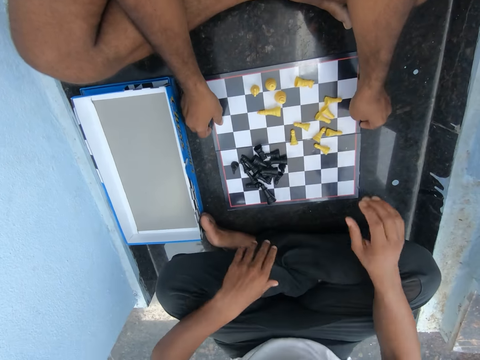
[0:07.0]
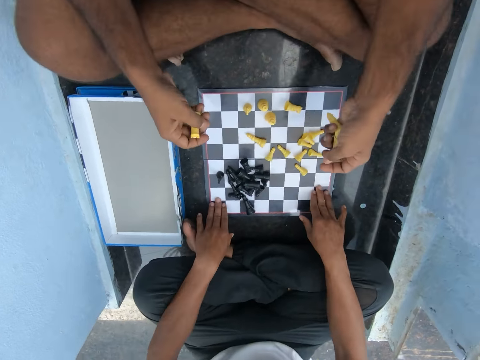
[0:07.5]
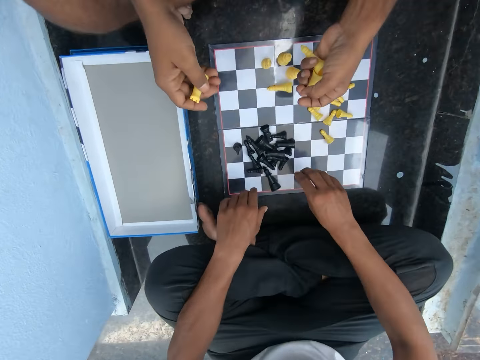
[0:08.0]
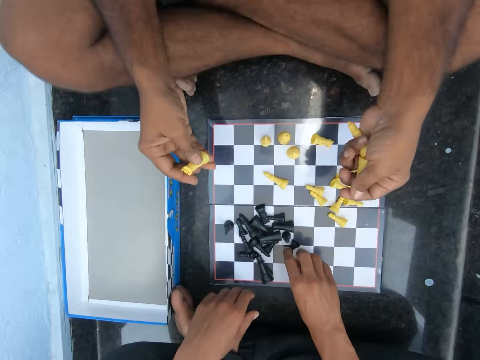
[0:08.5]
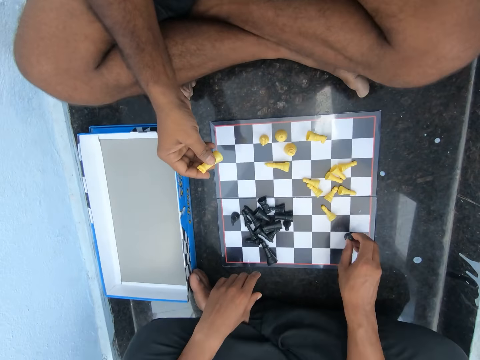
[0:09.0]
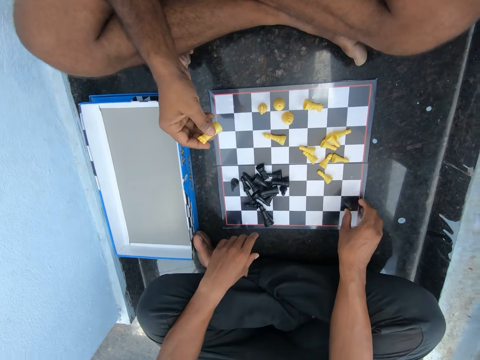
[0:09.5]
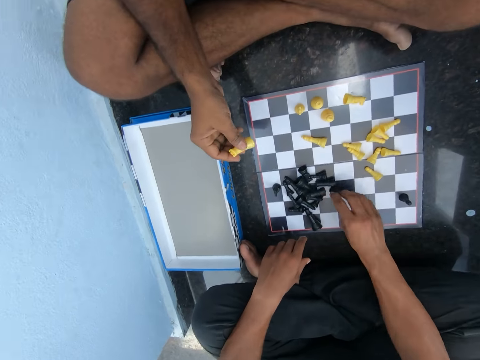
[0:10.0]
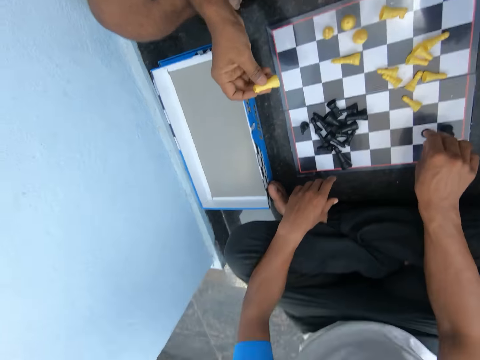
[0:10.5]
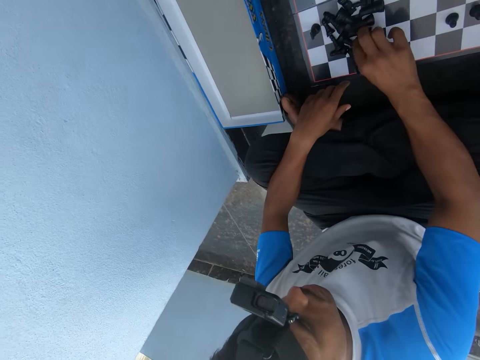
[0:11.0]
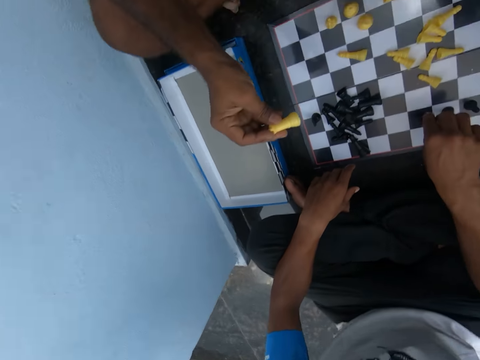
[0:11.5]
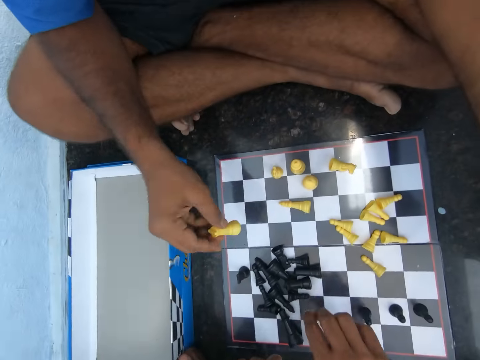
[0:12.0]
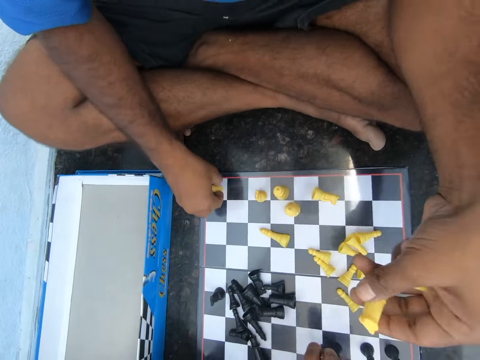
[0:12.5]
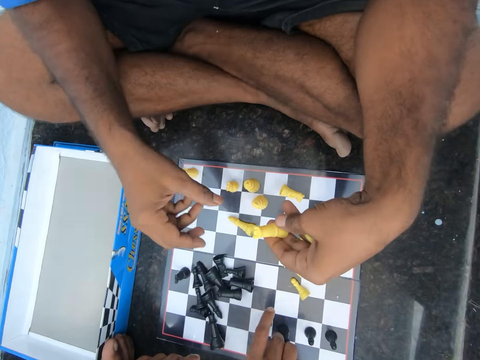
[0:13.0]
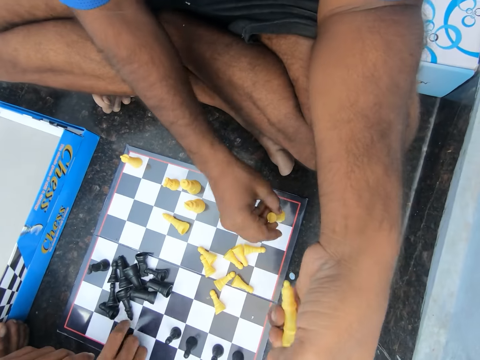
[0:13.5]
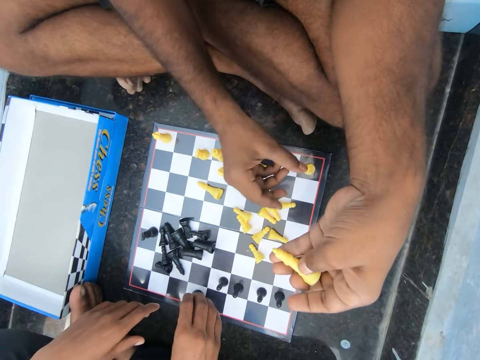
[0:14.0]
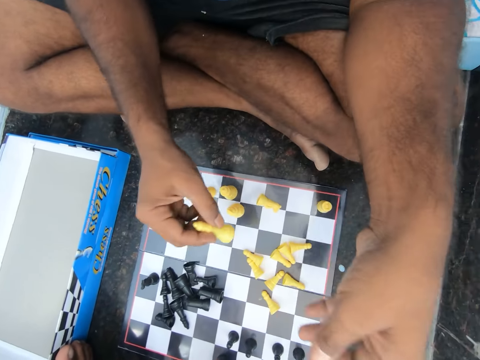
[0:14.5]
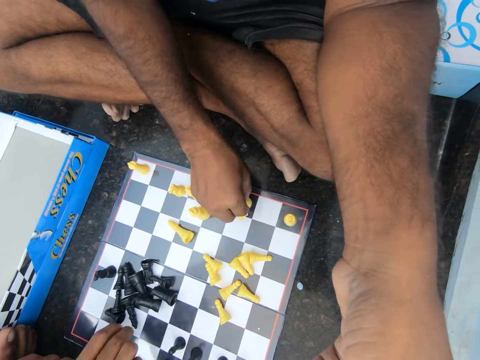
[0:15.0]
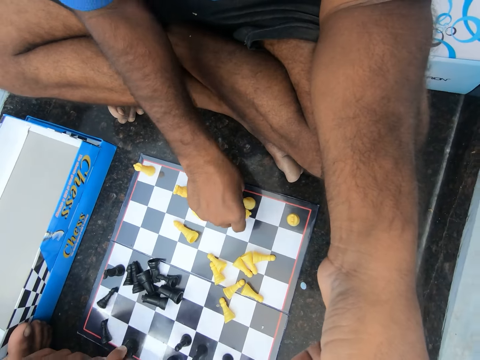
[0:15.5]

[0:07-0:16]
A man adjusts the chess board. Another man touches the board, arranges the black pawns on the chess board, and picks chess pieces. The first man arranges pieces on the board.

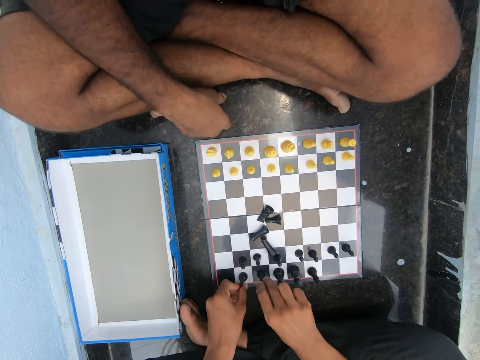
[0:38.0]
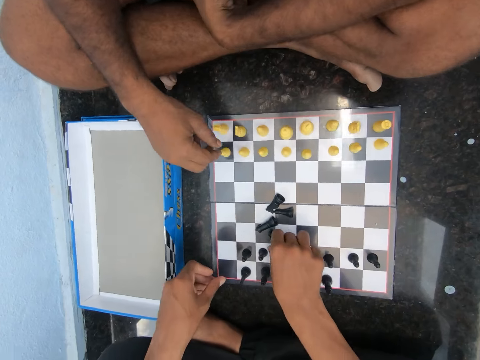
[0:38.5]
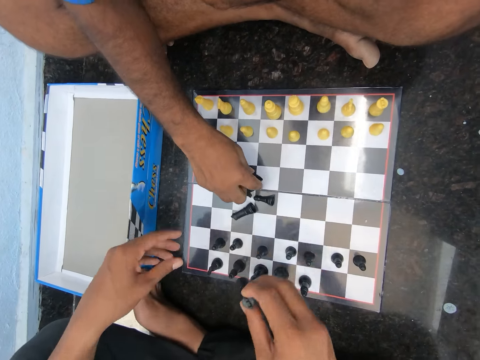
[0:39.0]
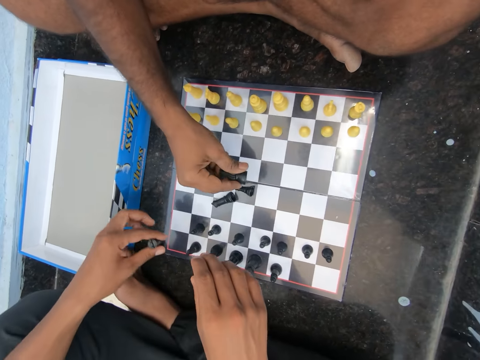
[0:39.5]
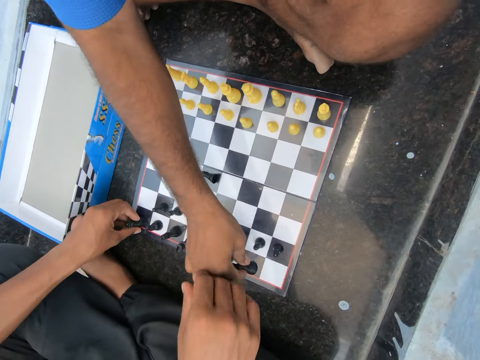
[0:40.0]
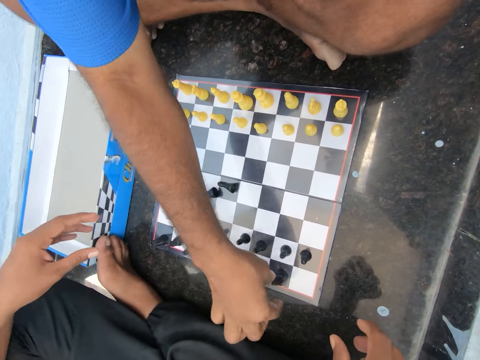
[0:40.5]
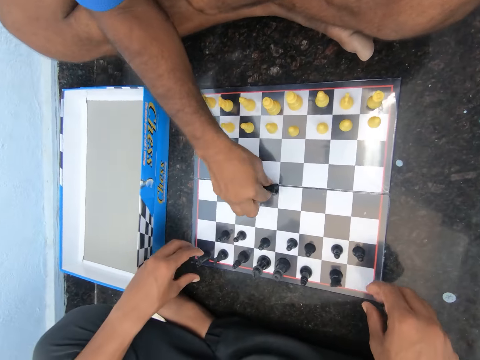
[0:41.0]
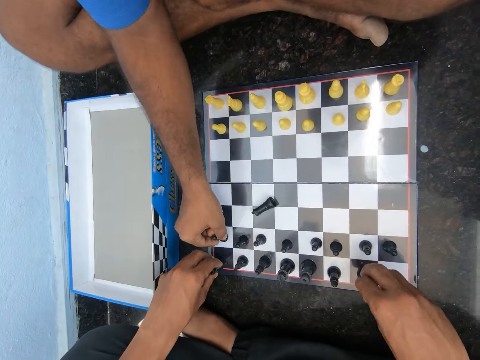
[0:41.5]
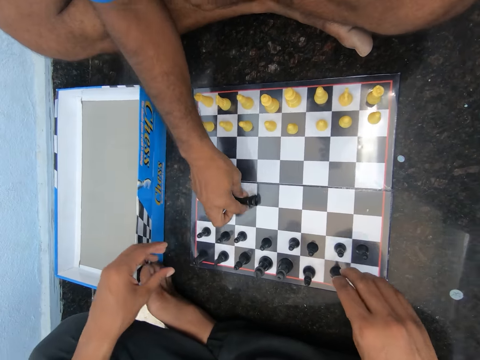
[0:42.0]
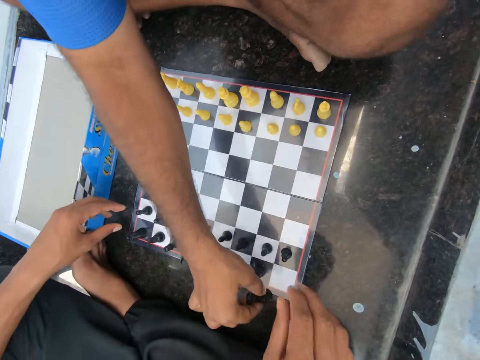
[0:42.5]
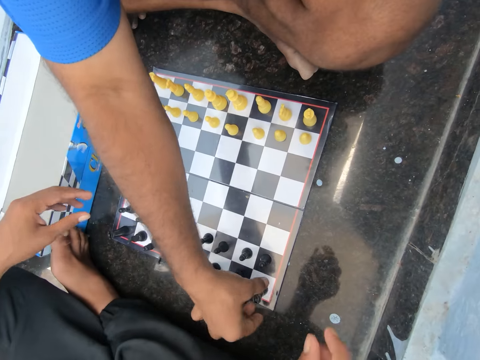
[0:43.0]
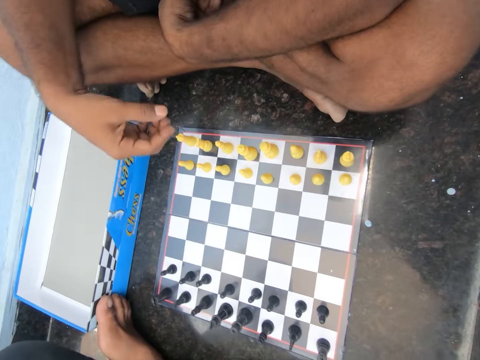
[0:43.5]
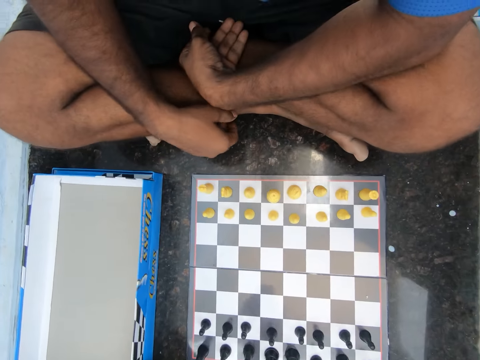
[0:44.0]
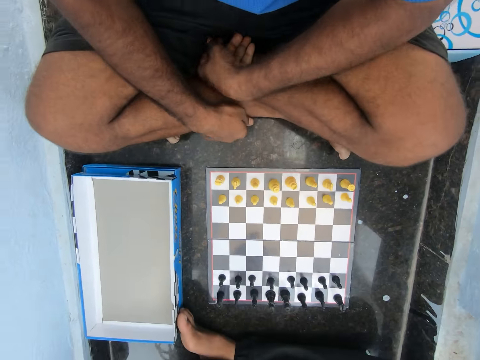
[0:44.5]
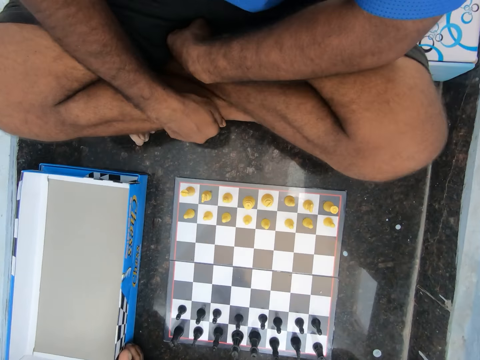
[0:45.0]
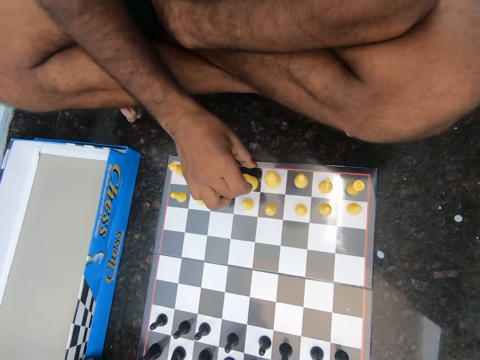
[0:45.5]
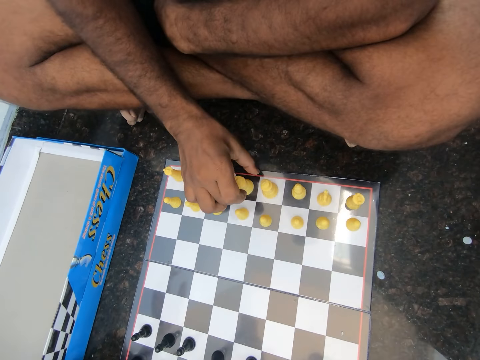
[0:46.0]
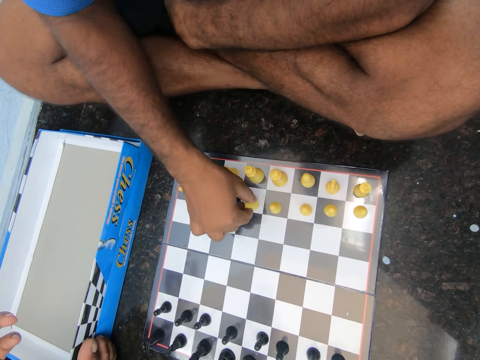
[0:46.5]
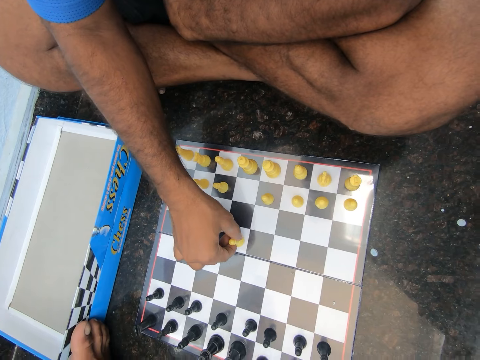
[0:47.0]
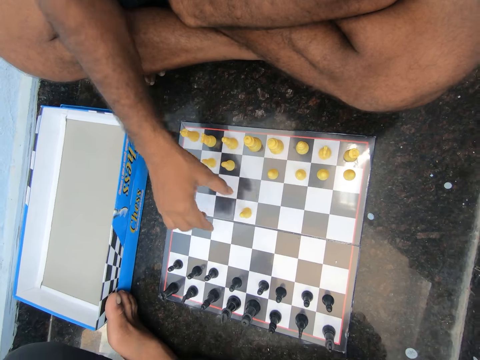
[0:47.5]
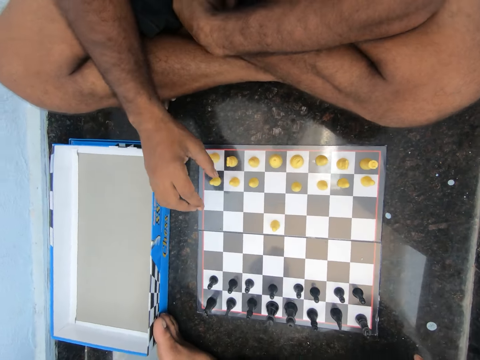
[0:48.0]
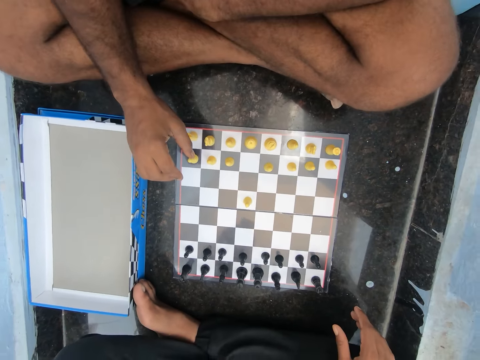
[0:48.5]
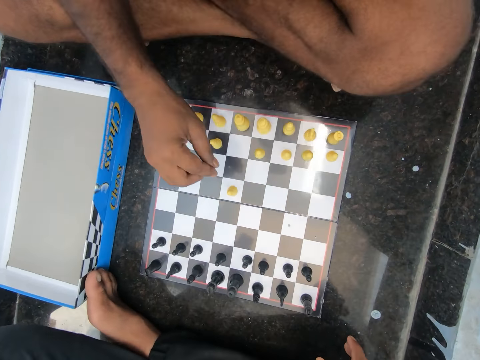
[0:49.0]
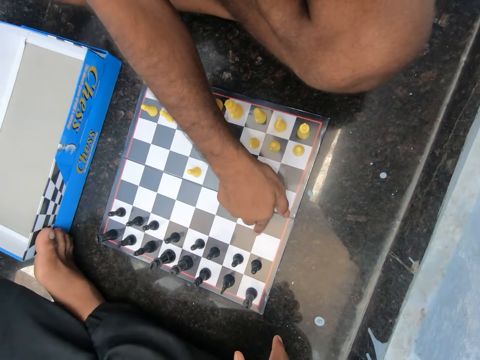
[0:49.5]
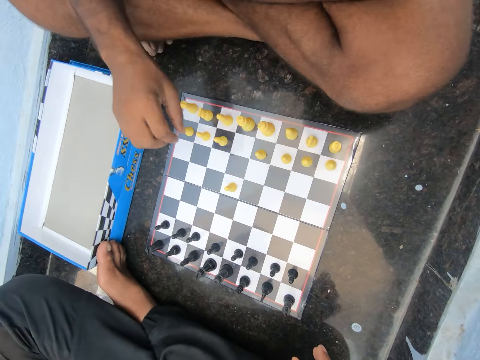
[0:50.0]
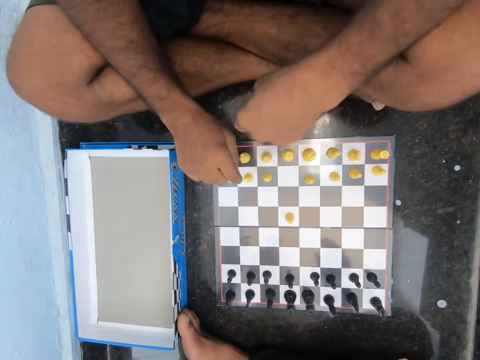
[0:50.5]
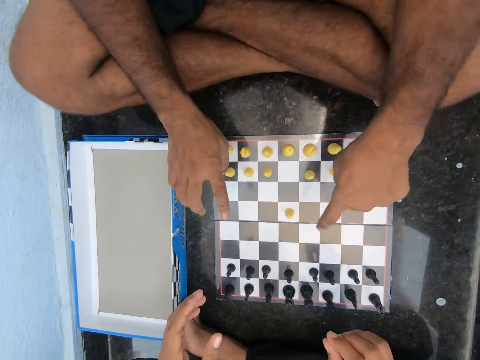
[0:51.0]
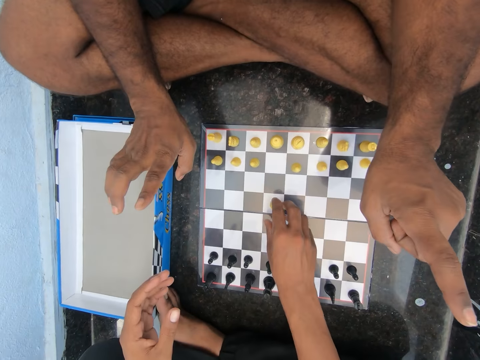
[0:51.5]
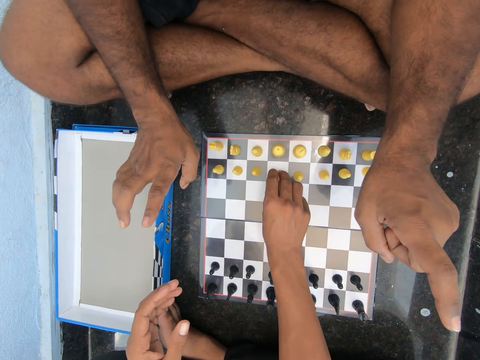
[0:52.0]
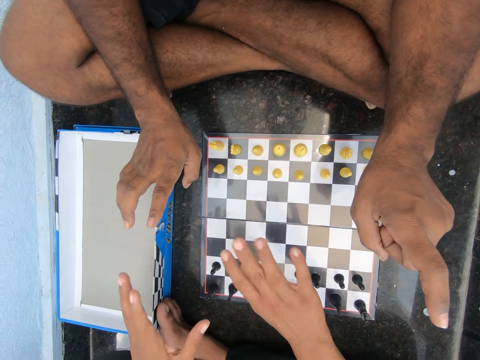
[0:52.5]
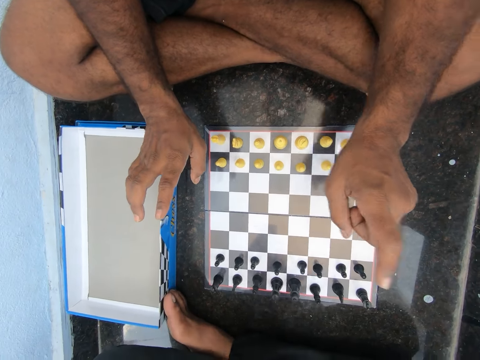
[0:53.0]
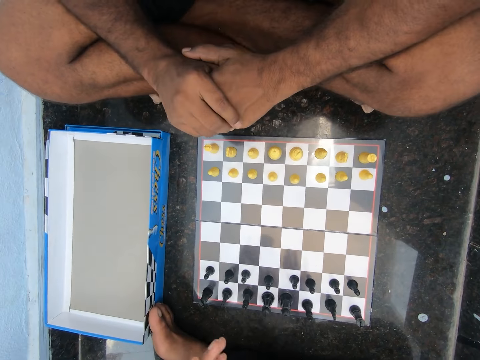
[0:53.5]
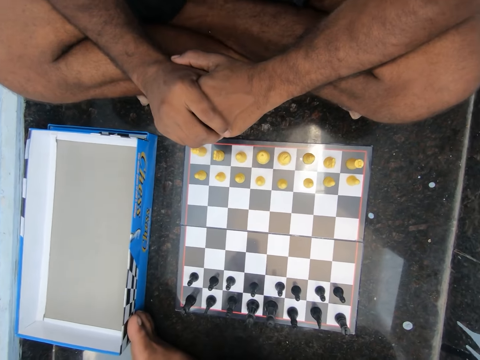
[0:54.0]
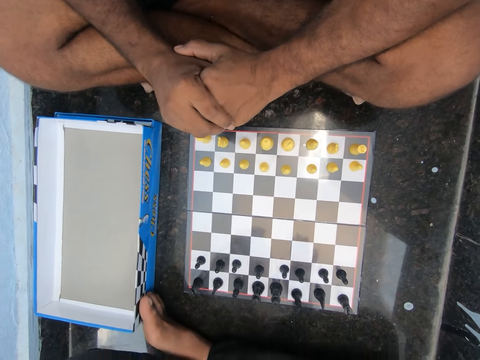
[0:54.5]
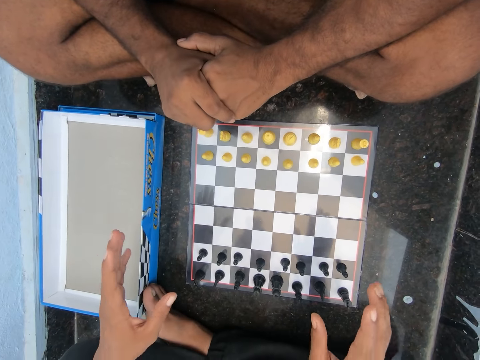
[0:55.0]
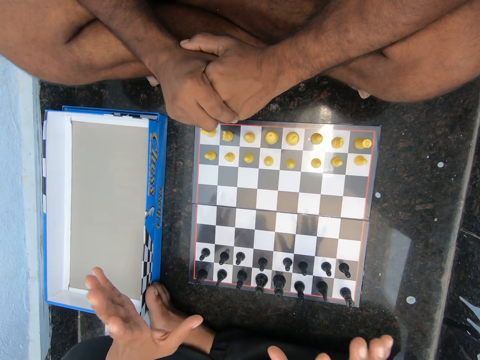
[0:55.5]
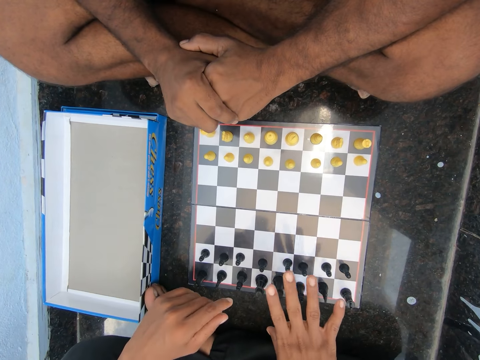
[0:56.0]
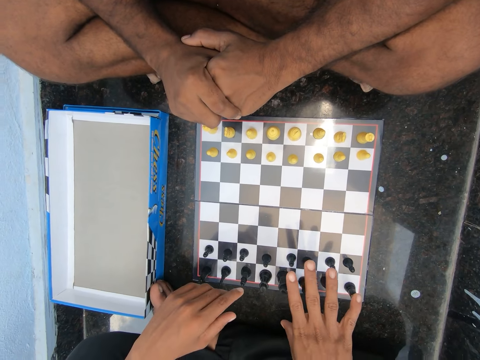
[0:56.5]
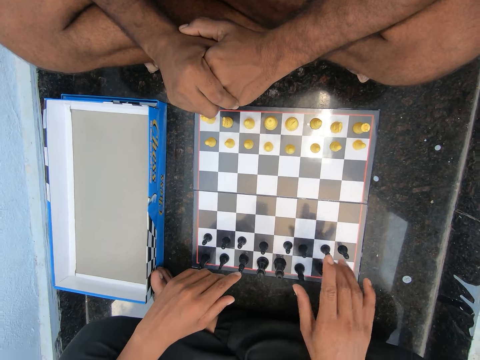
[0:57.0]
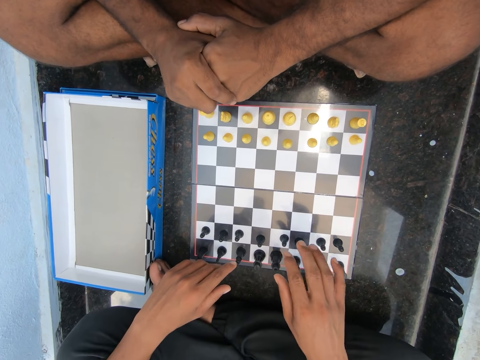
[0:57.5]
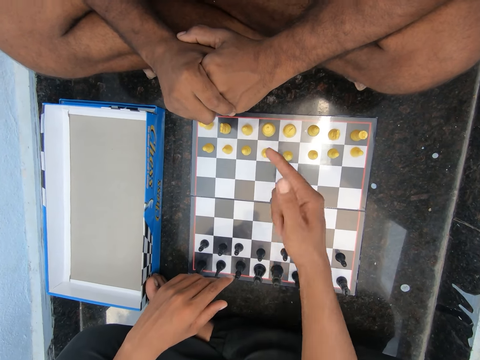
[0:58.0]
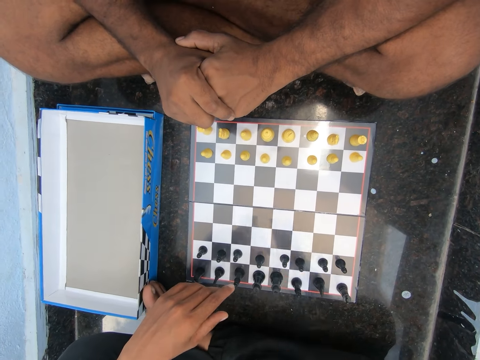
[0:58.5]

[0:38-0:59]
A man arranges some black pawns on the chess board. He moves a yellow pawn and plays the game. Another man plays the game and moves the first man's yellow pawn. He throws his hands. The first man throws his hands.
